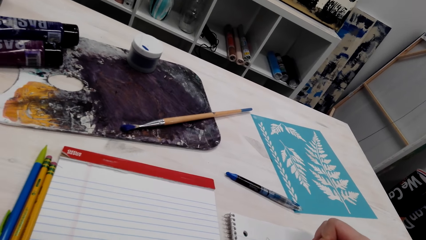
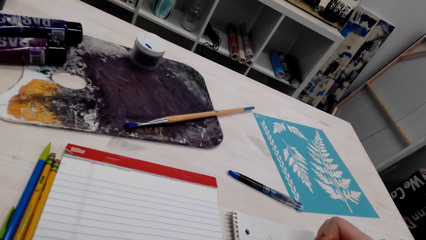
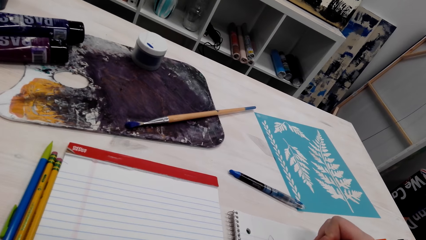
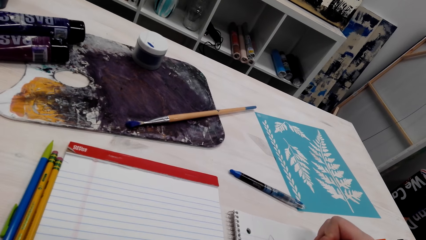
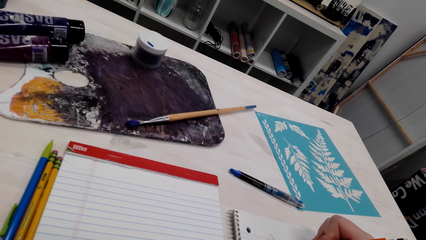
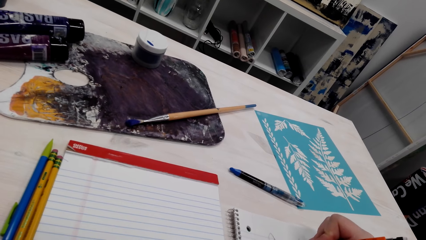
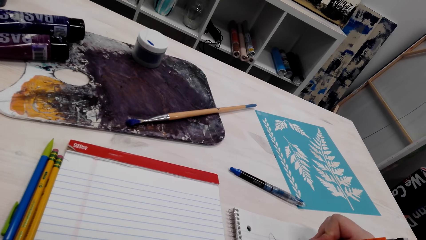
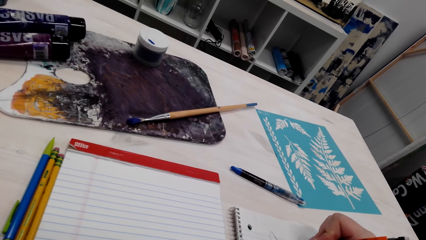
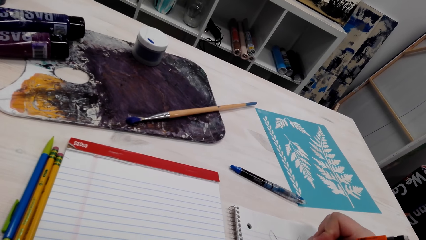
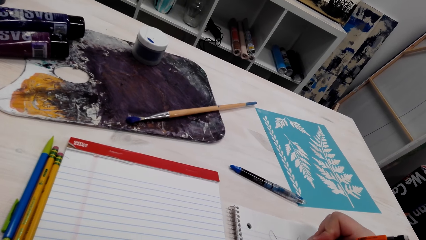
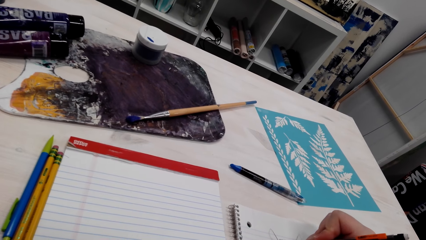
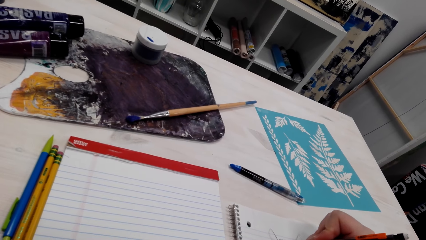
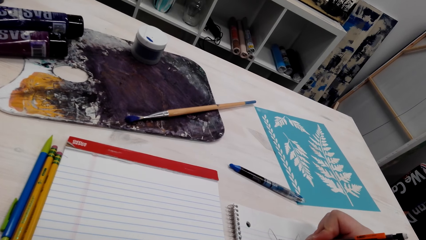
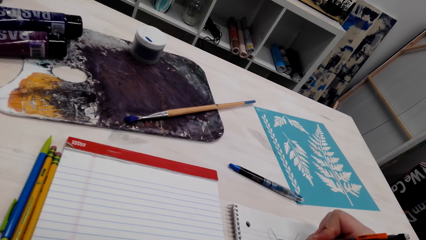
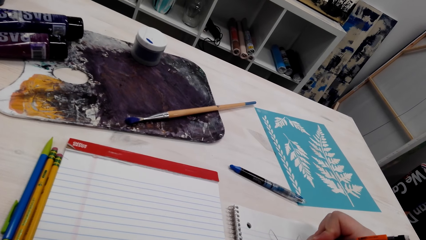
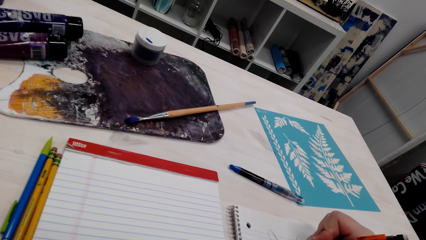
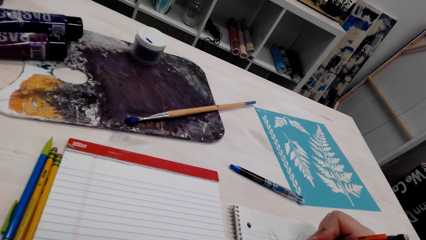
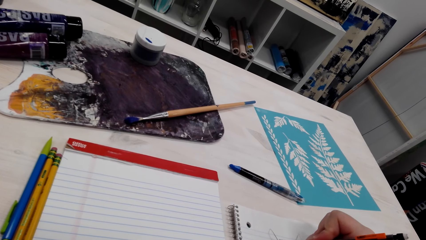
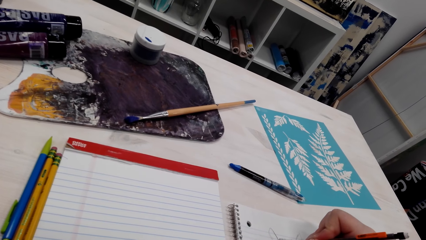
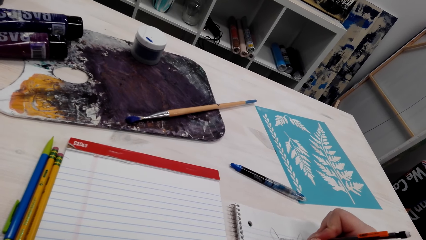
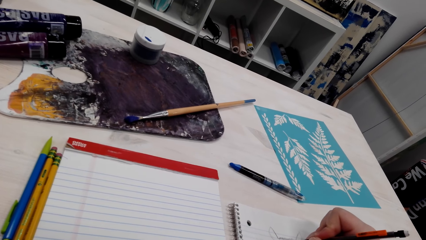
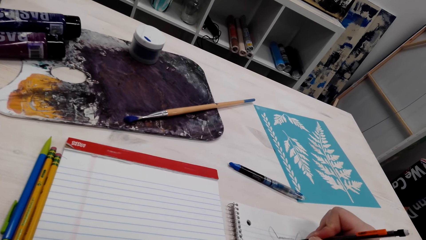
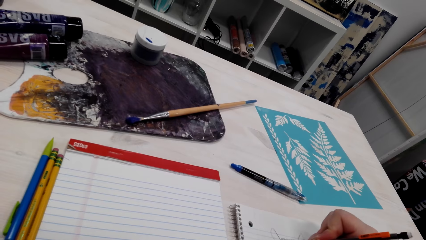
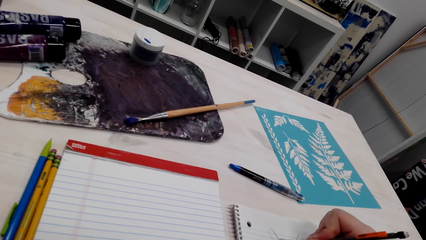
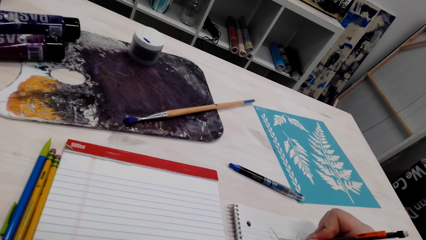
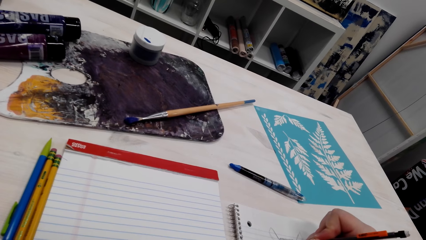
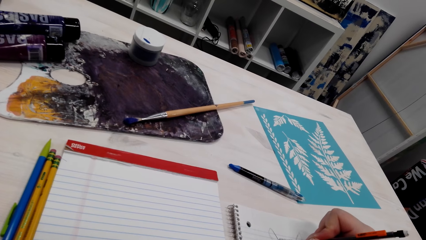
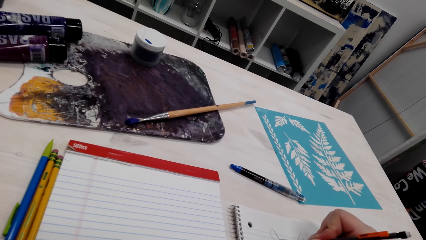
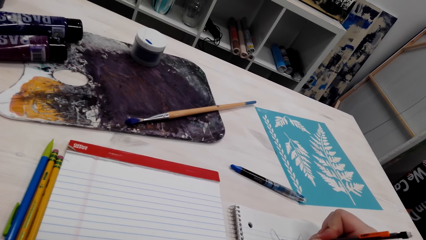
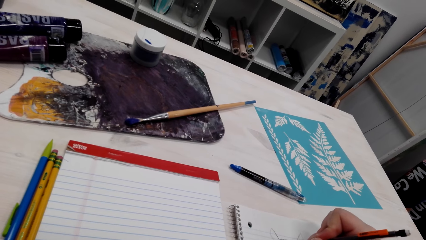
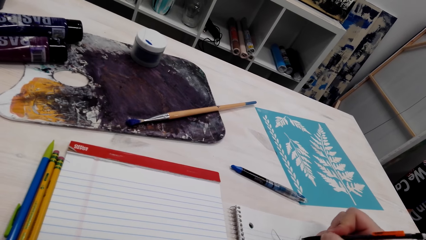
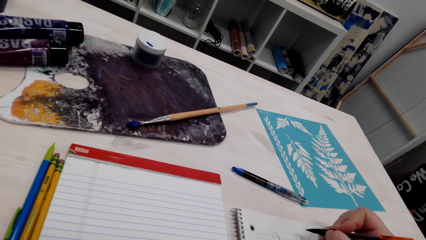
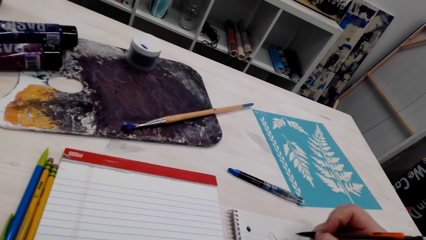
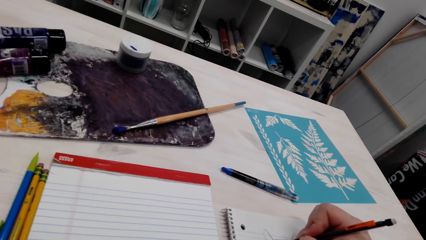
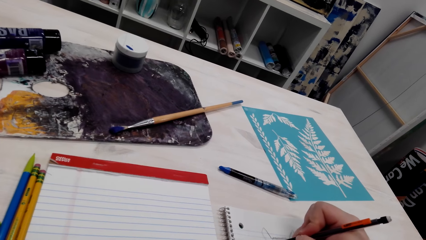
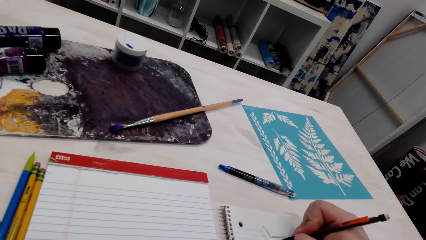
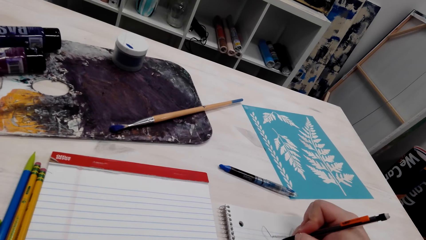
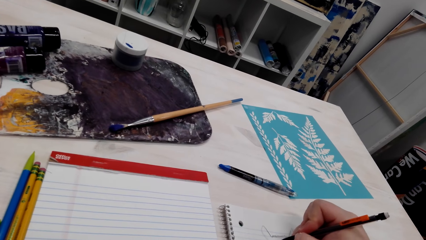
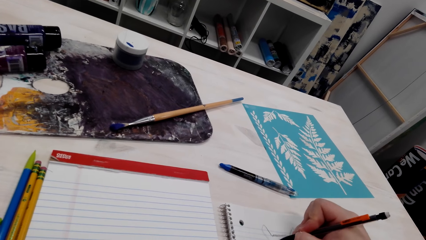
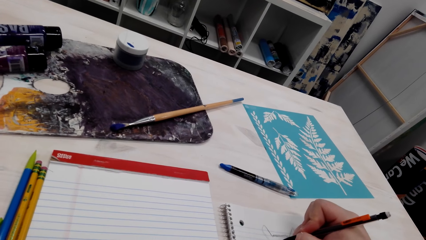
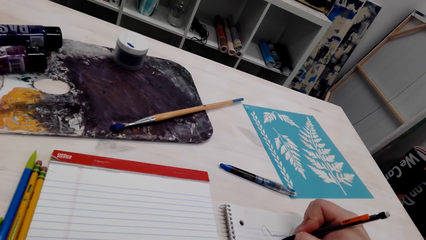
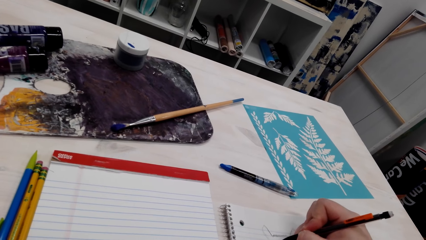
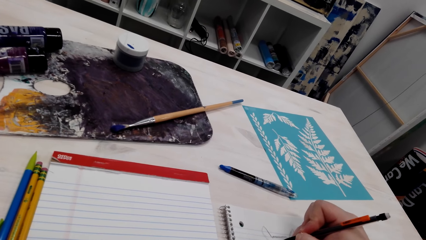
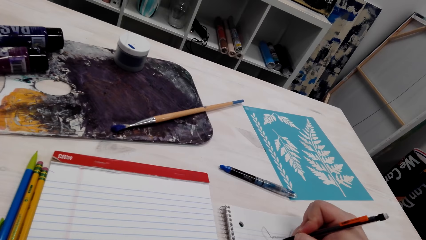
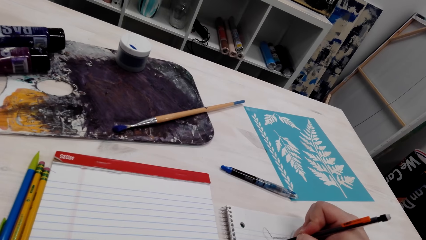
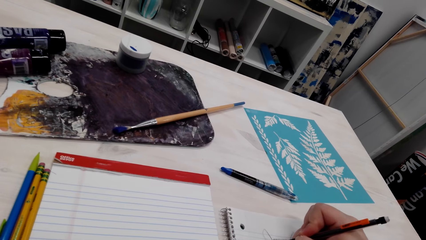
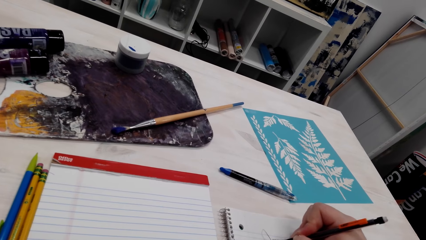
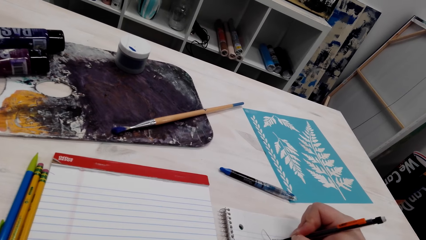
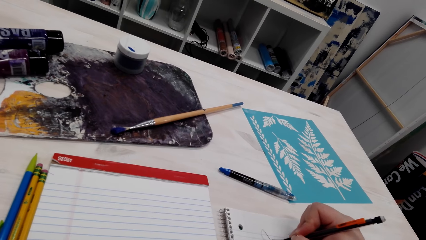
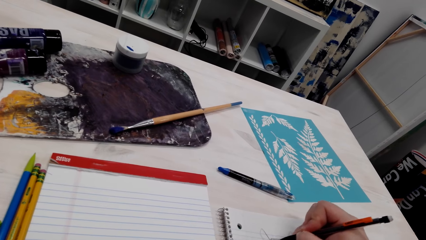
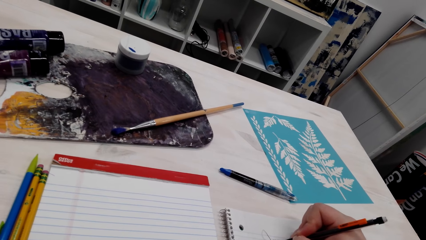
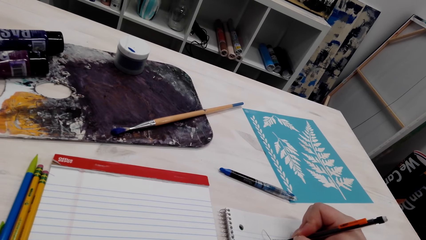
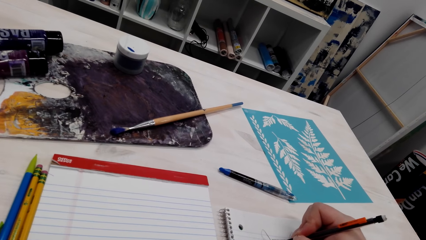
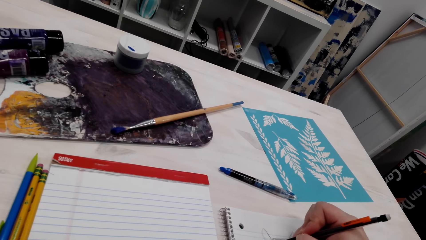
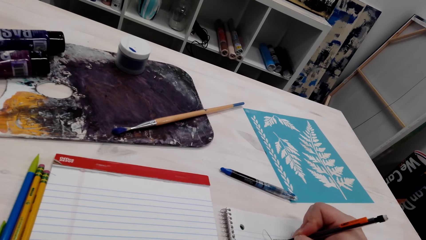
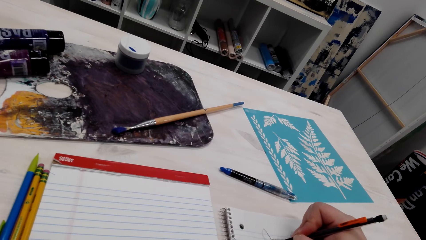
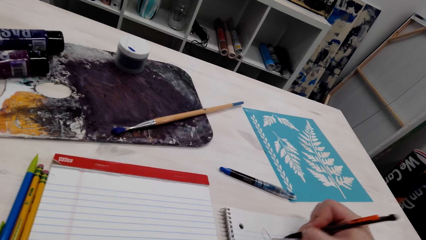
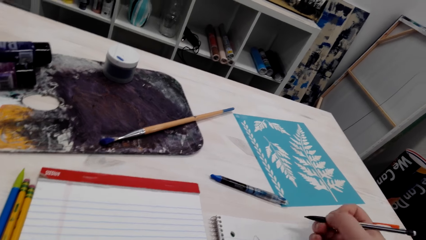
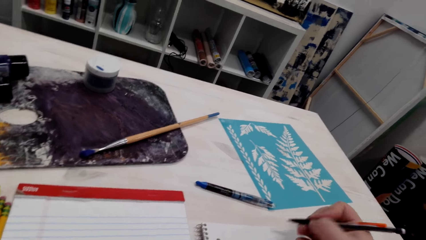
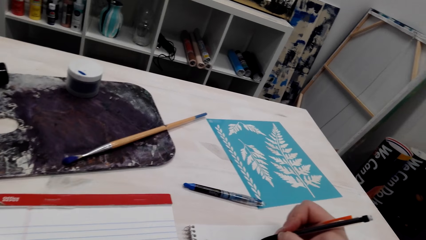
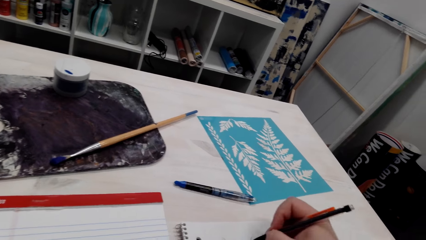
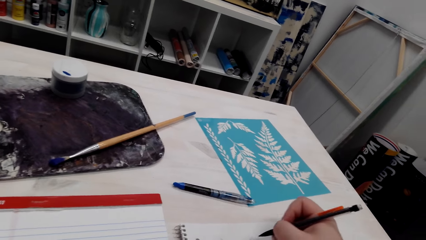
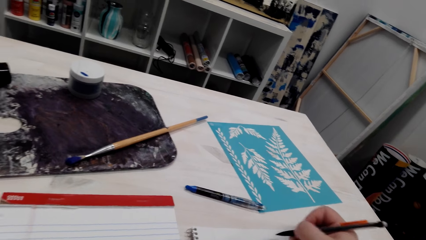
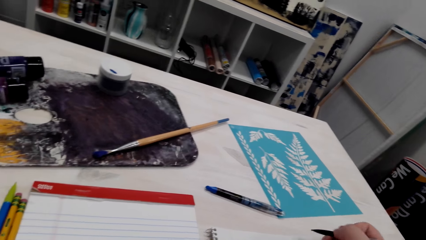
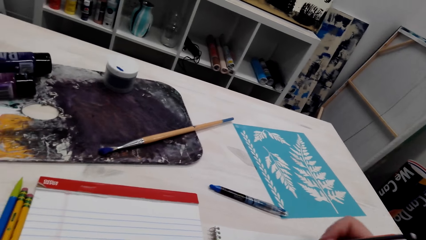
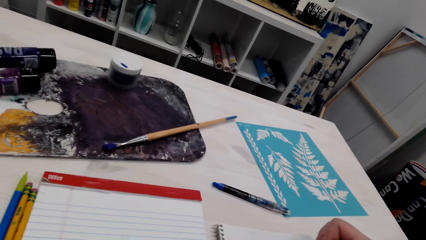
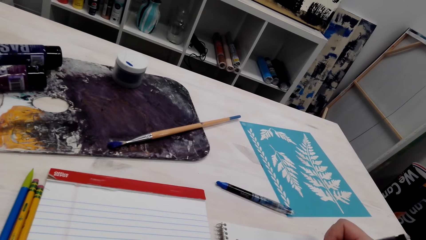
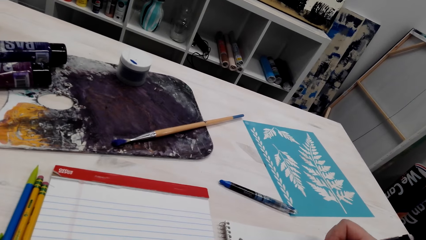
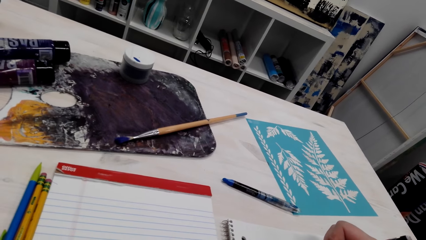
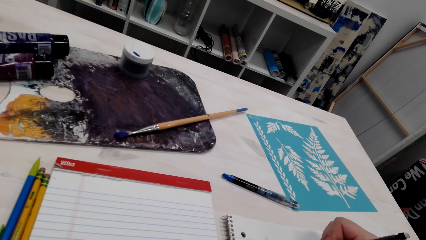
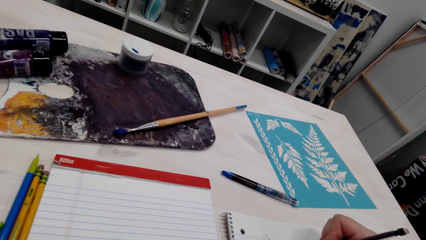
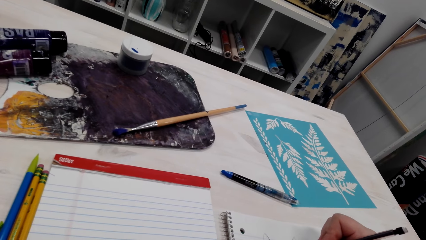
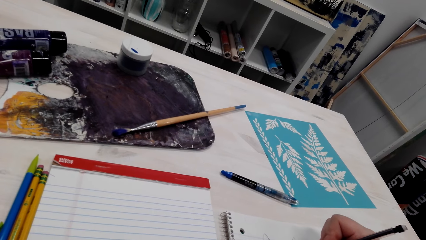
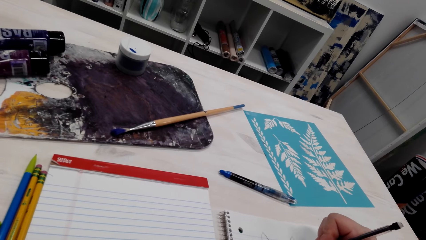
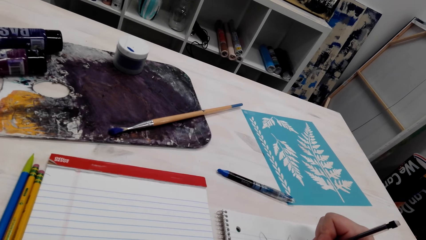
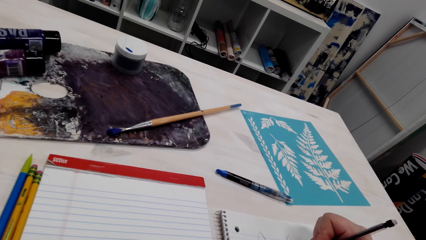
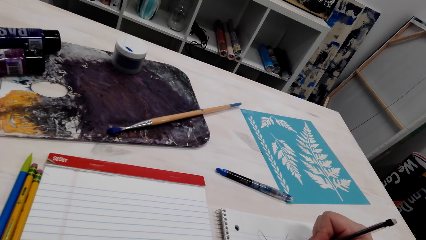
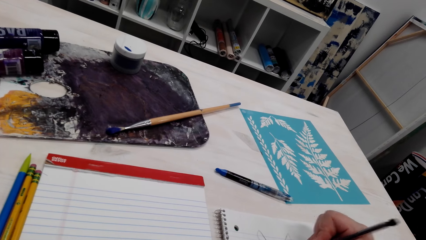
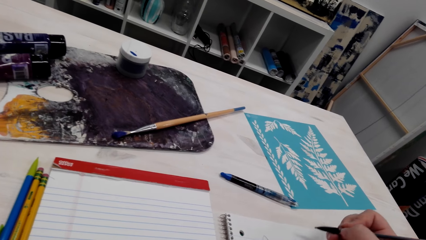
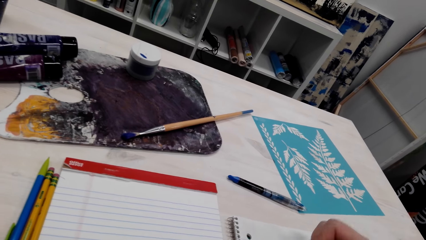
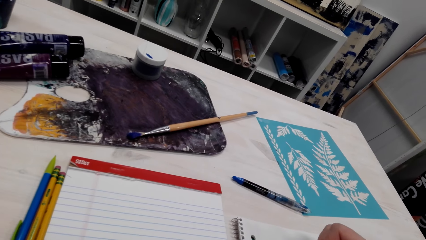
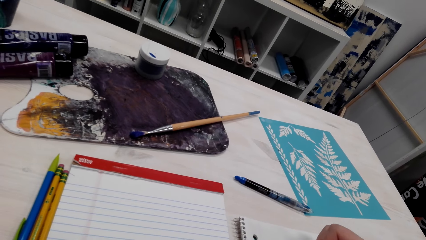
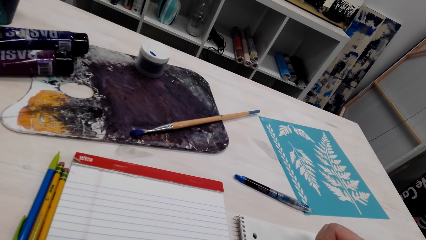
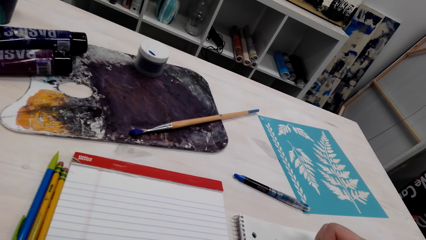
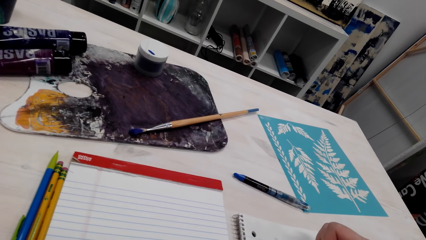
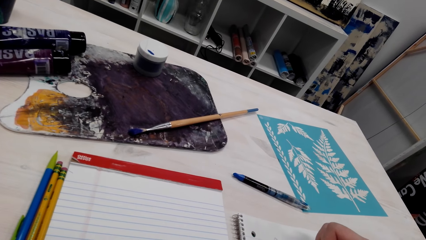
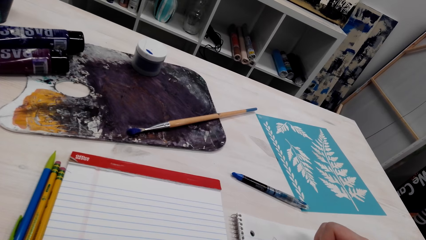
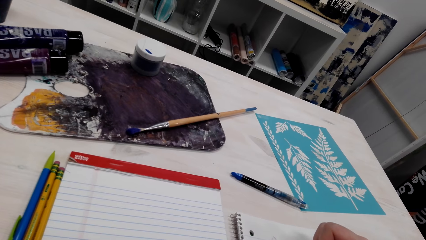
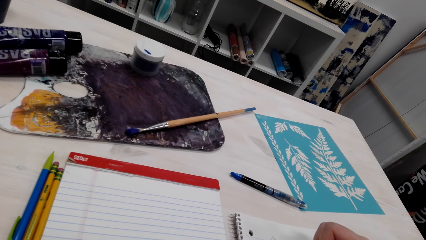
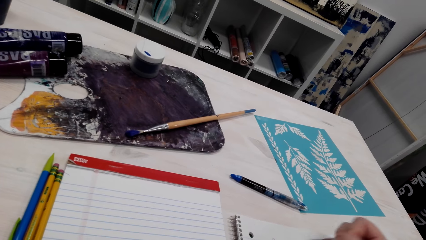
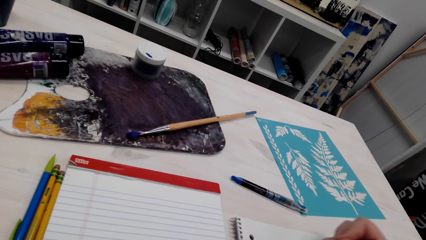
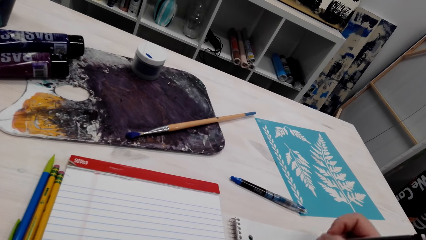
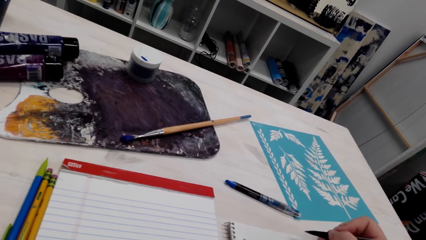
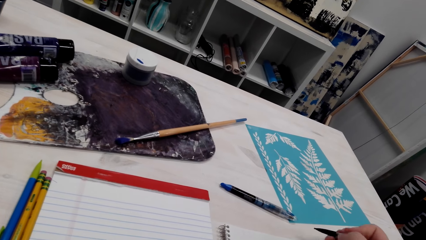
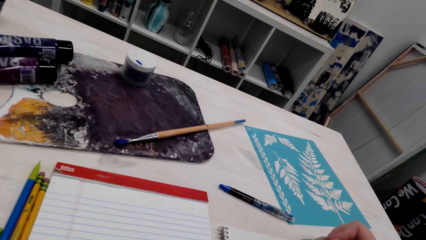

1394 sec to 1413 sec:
The camera wearer adjusts her hand. She draws on a book with a pen. She adjusts her hand. She draws on the book with a pen. She adjusts her hand.
